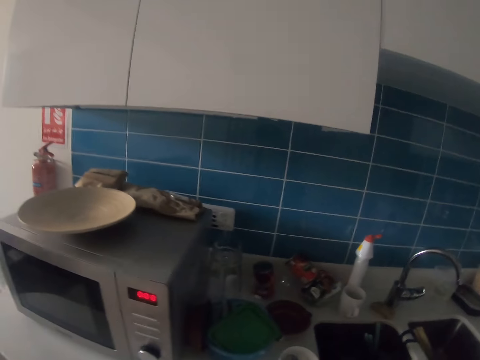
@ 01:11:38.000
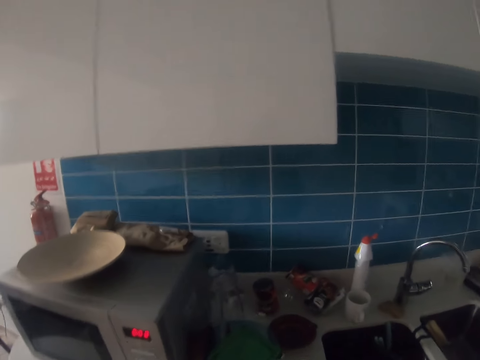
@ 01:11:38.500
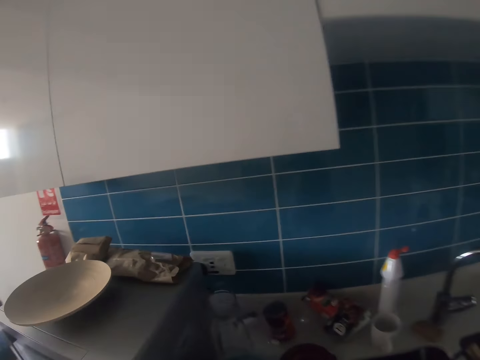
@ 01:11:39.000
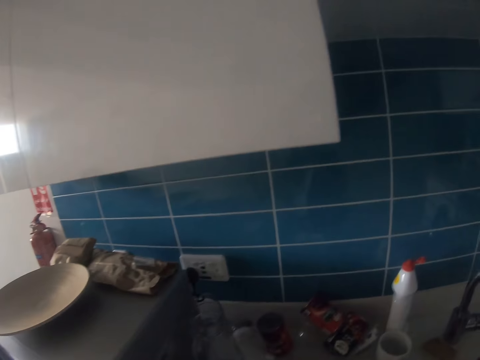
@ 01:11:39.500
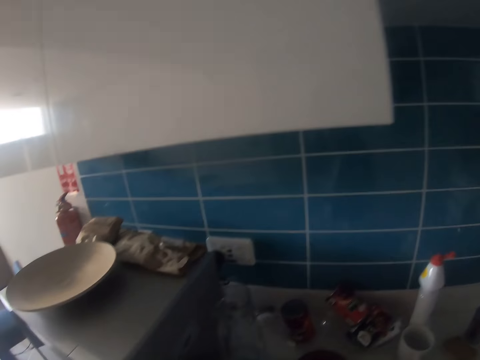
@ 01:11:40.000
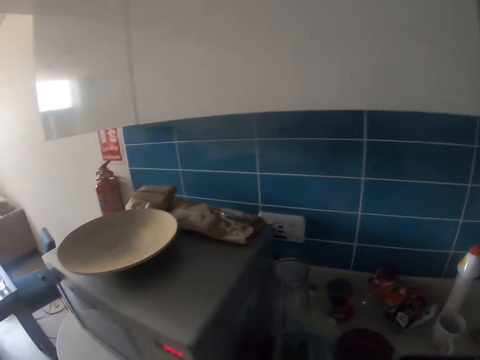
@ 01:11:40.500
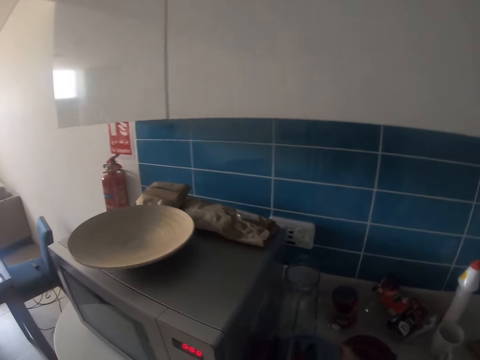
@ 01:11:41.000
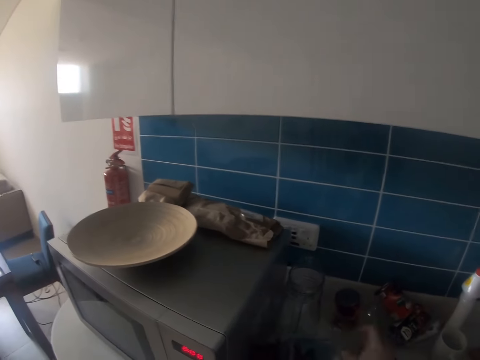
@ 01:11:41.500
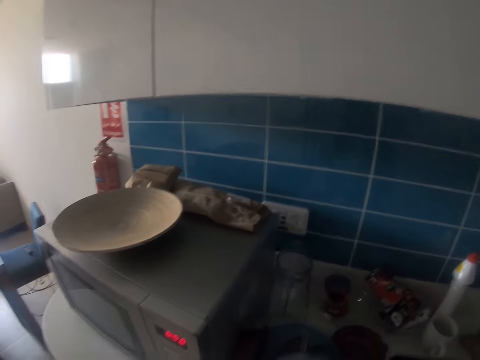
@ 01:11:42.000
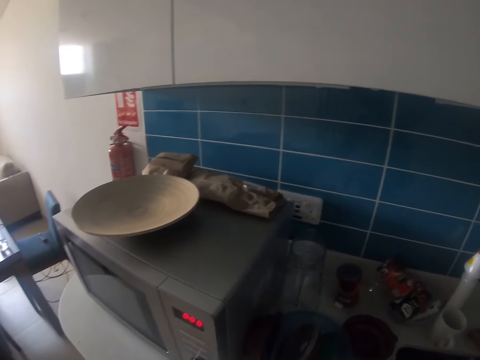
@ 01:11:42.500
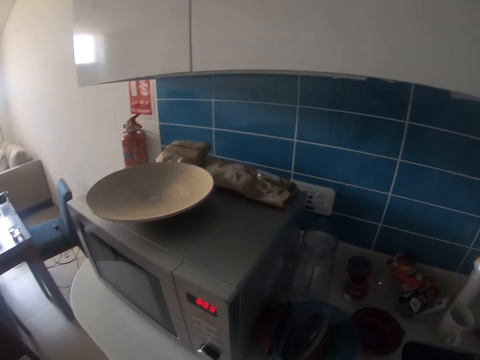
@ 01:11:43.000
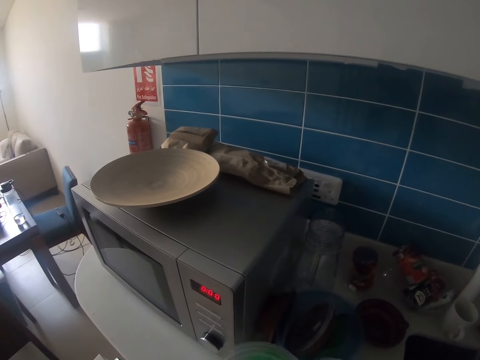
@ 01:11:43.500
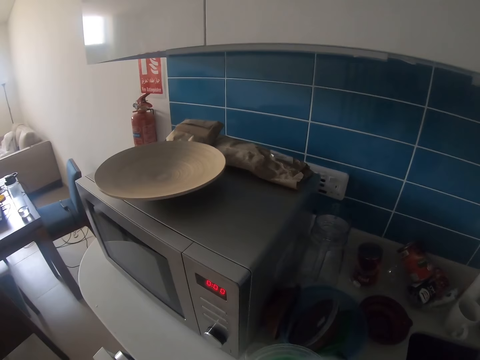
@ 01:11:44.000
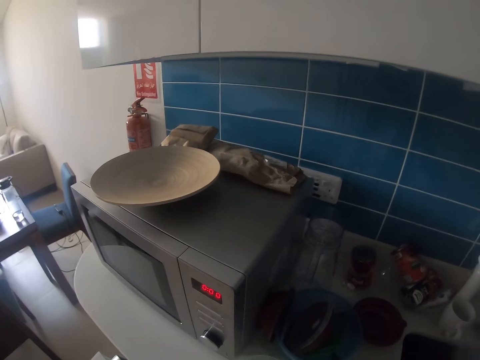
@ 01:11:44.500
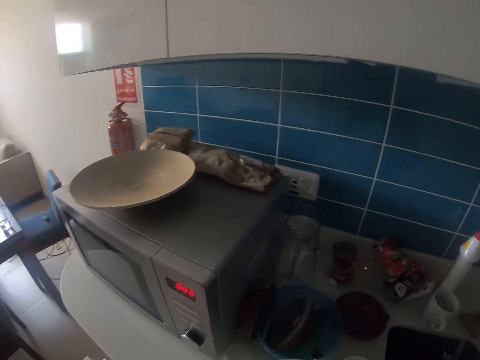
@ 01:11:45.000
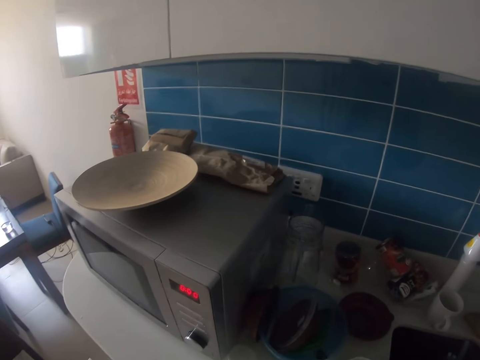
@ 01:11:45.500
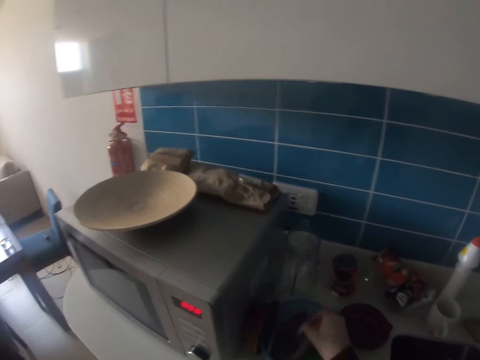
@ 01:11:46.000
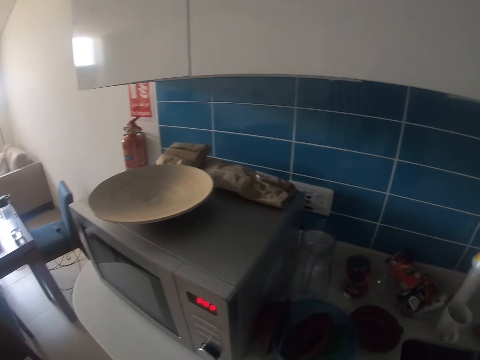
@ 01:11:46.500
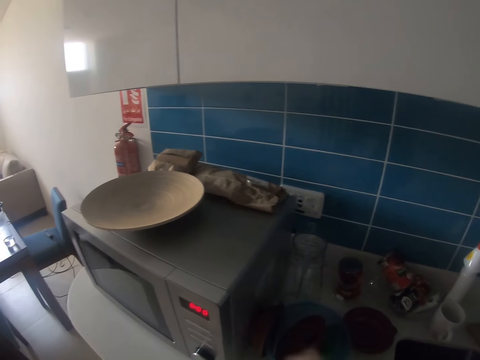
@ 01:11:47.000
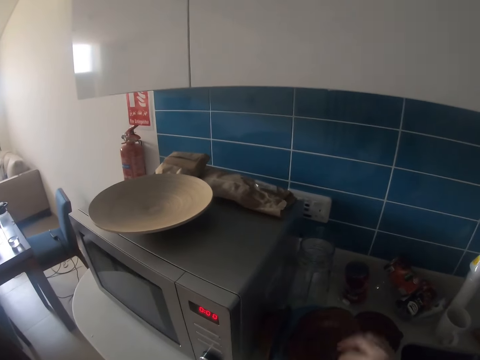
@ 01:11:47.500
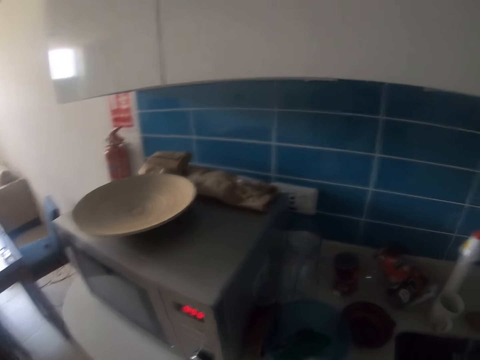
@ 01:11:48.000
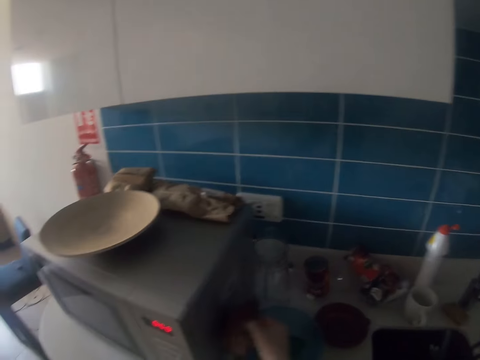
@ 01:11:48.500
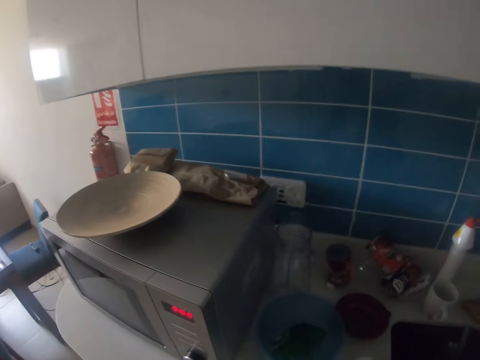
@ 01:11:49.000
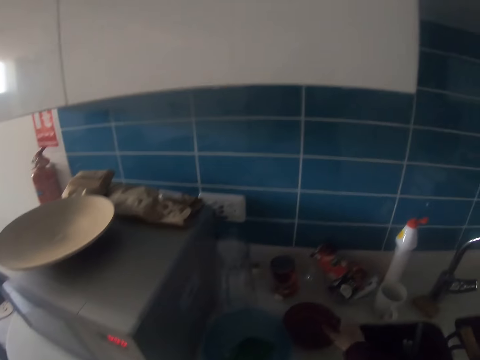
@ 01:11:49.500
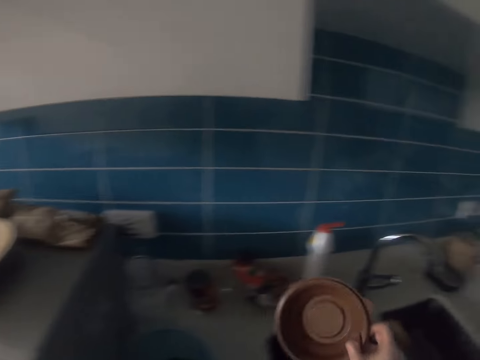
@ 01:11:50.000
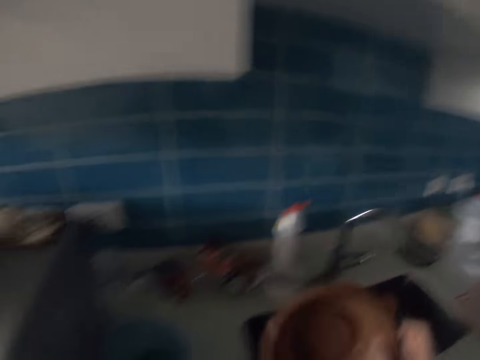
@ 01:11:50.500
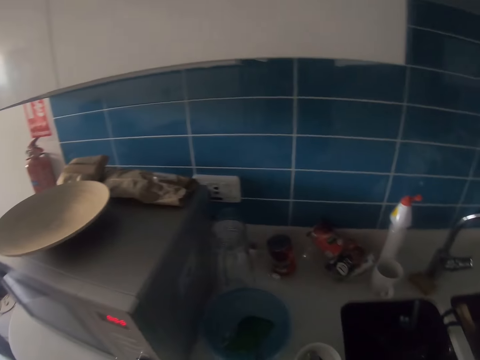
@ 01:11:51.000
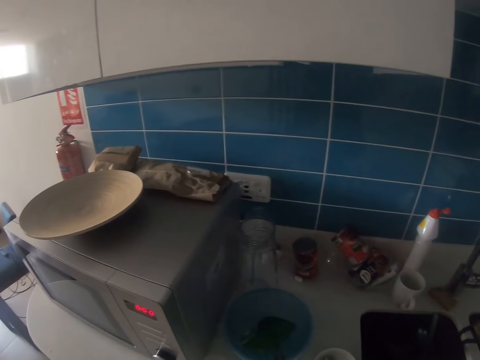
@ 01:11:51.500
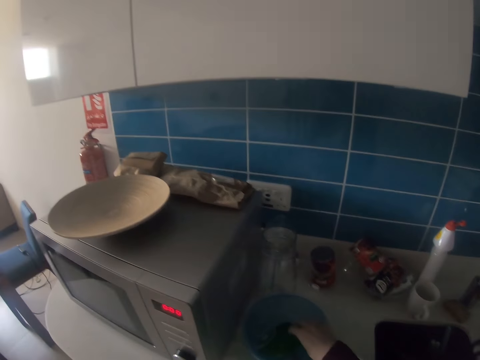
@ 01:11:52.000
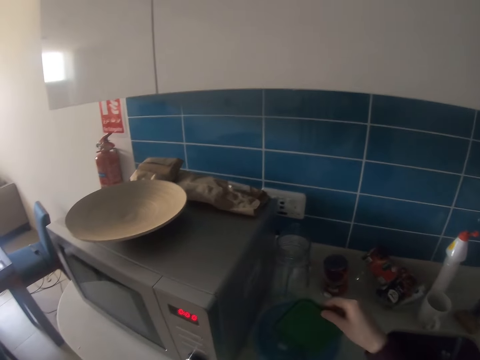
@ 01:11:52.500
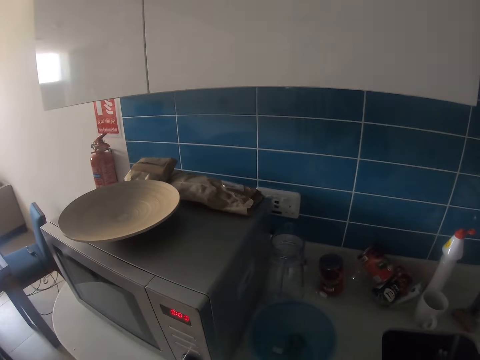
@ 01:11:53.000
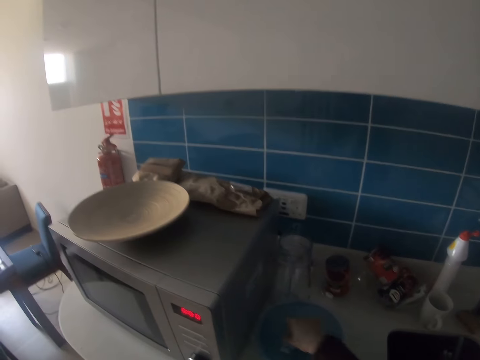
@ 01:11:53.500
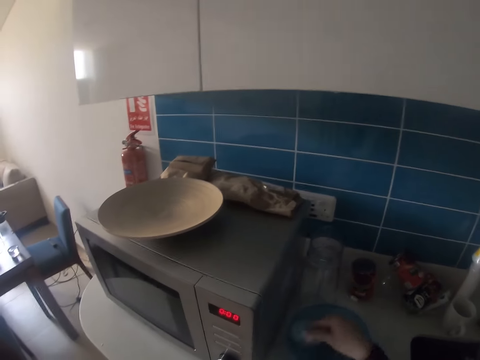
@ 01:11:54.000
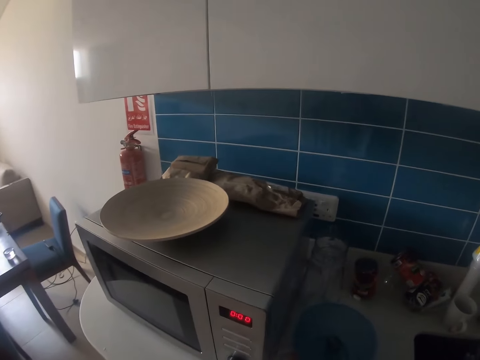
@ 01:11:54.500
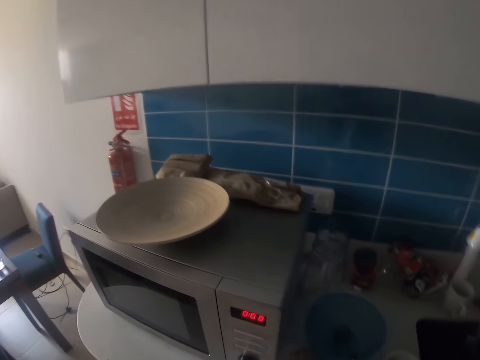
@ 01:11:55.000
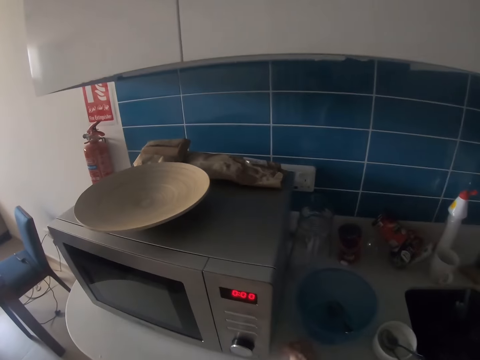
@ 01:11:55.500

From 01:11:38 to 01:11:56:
The camera wearer takes the lid and shakes the lid. They pick up the plate on the counter. They wipe the plate with a towel. They pick up the lid on the counter. They wipe the lid with the towel. They pick up the bowl on the counter. They pick up the lid on the counter.

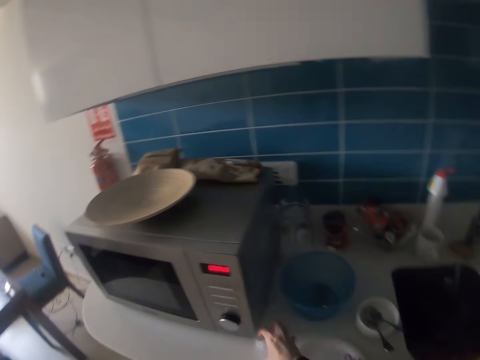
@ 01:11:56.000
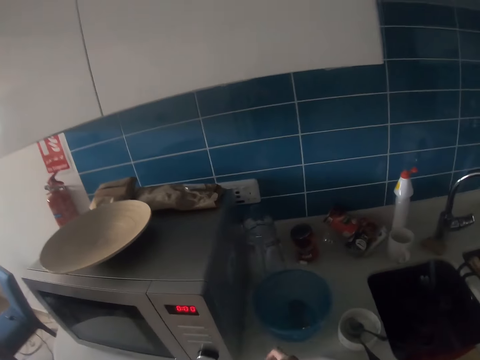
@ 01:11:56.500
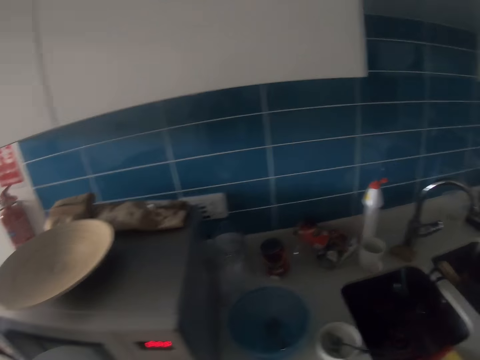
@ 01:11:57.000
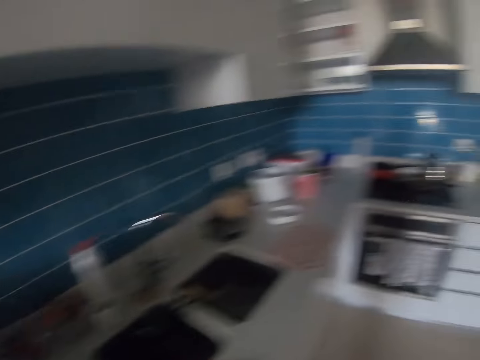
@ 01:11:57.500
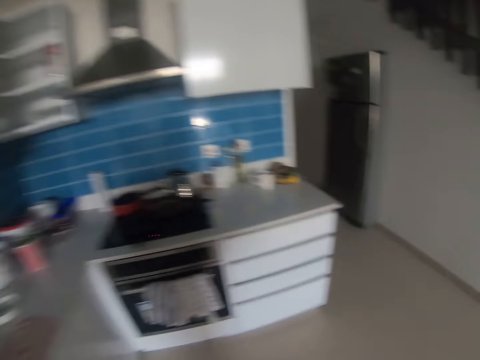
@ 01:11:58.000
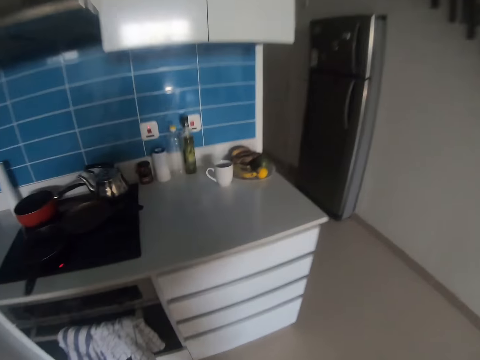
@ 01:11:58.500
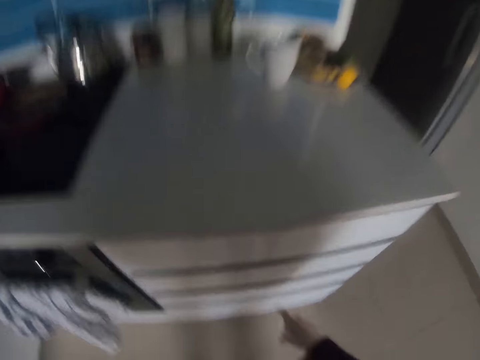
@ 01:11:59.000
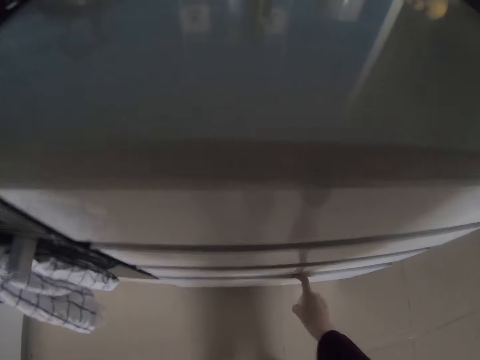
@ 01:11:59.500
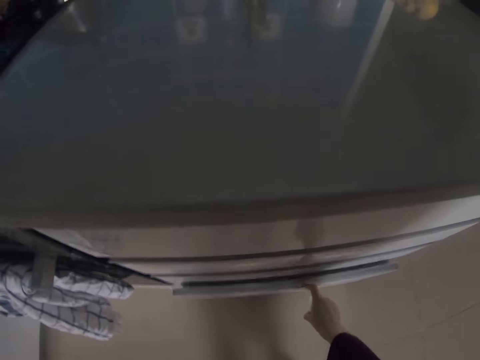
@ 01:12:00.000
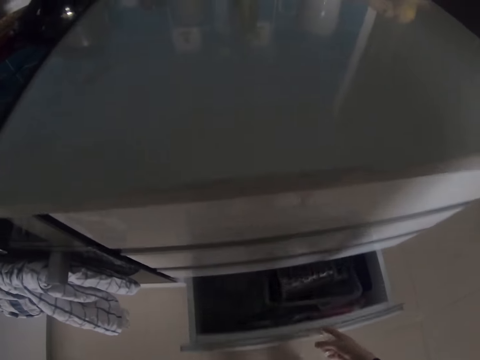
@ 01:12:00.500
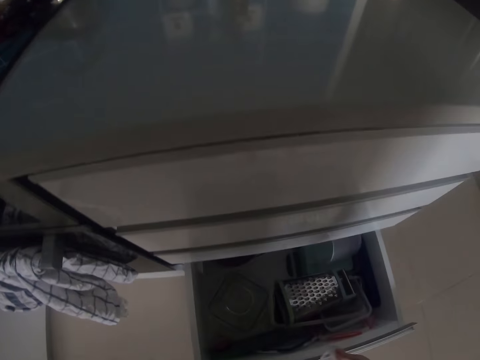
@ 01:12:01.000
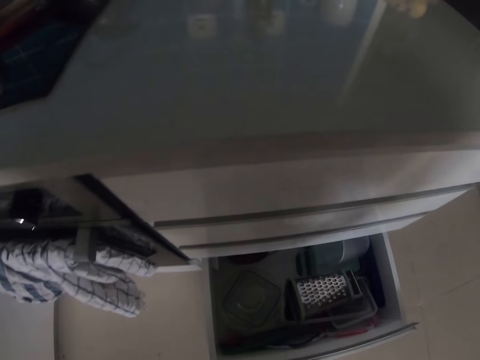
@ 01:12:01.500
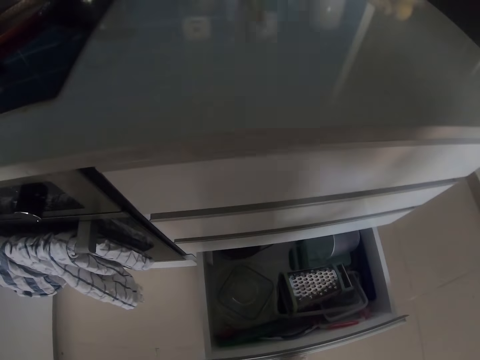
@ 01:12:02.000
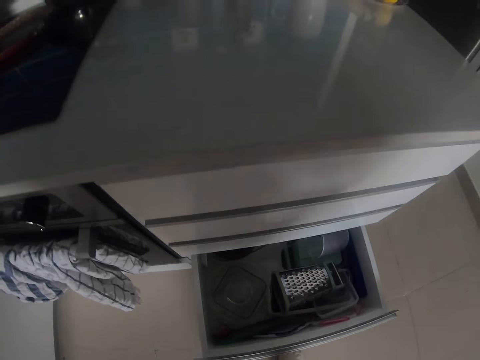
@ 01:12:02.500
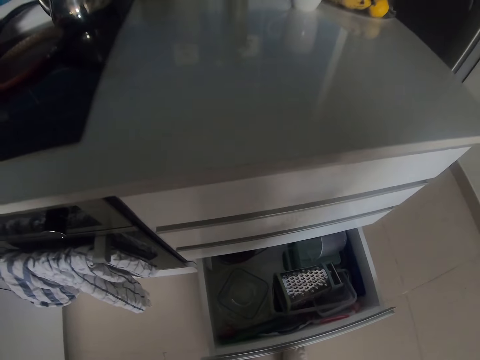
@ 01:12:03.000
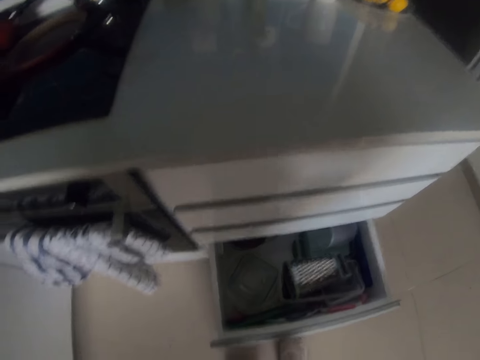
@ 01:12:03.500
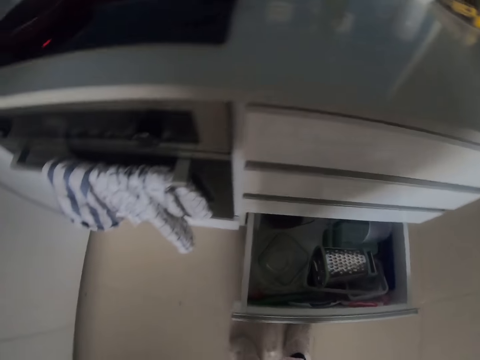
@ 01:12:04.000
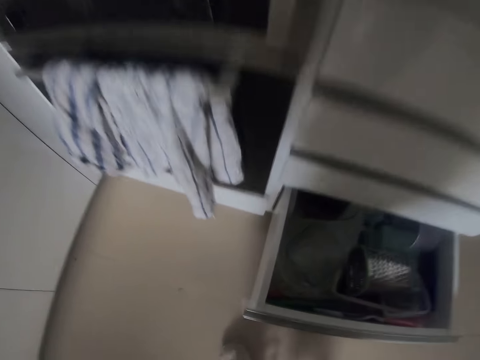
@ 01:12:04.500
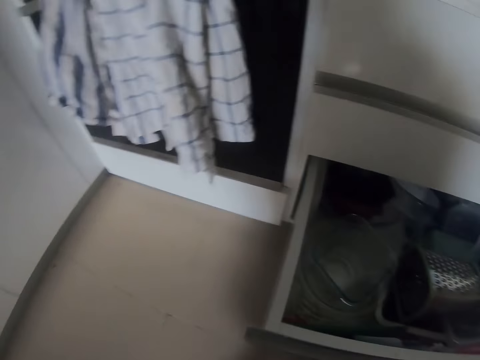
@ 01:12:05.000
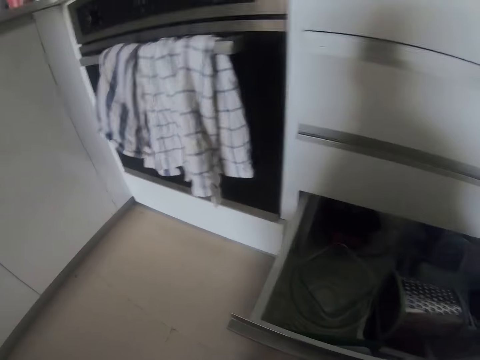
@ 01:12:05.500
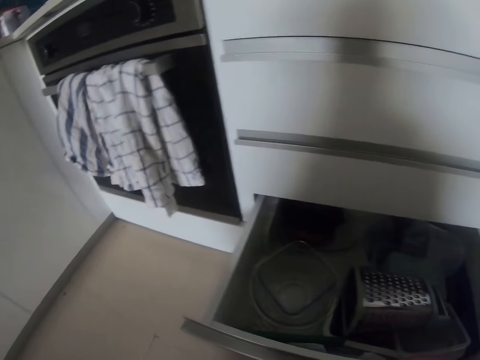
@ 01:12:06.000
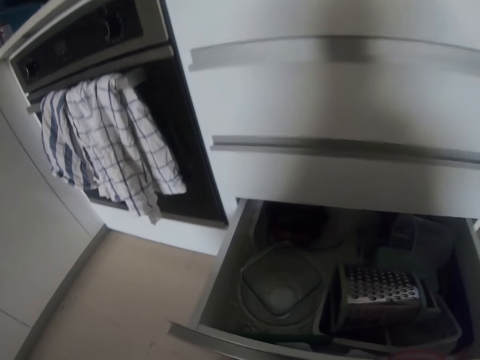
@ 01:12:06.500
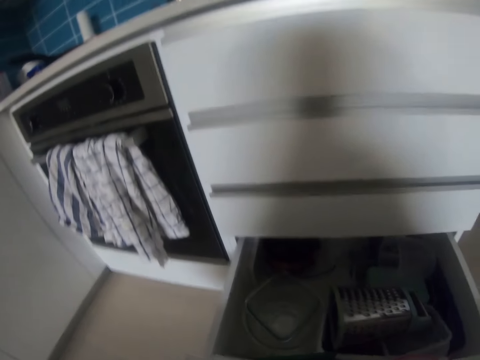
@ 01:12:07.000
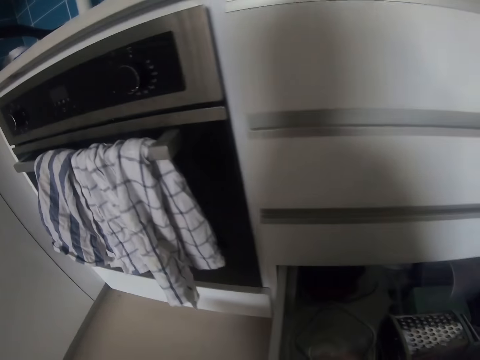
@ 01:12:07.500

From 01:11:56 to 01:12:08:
The camera wearer walks in the house. They open the drawer.
